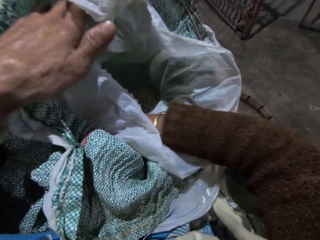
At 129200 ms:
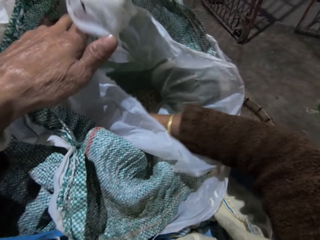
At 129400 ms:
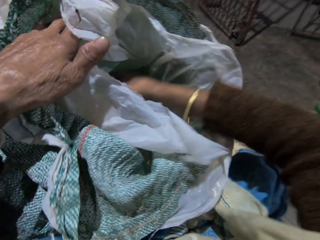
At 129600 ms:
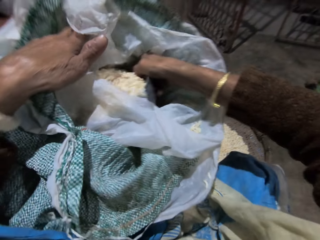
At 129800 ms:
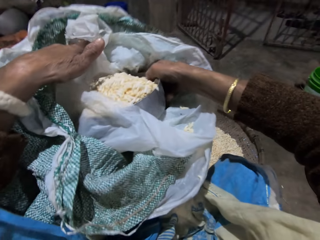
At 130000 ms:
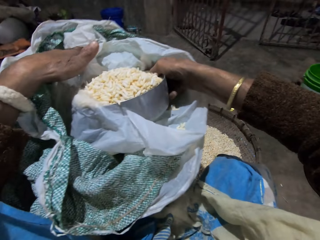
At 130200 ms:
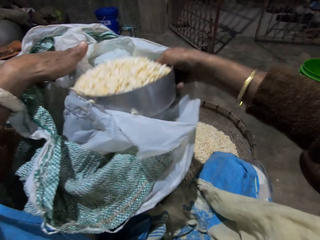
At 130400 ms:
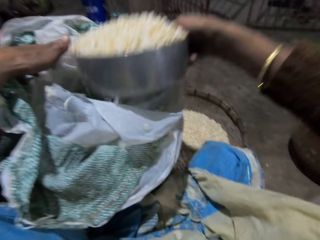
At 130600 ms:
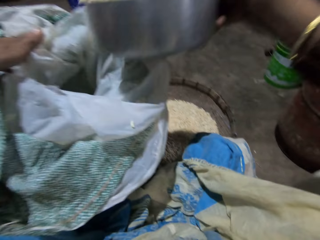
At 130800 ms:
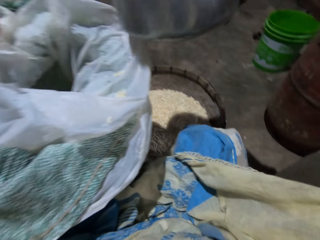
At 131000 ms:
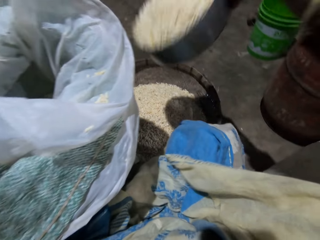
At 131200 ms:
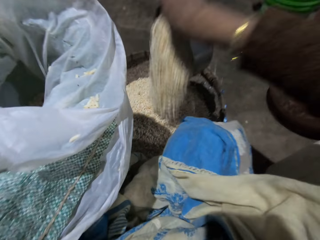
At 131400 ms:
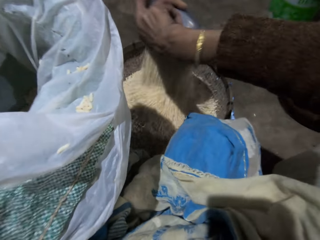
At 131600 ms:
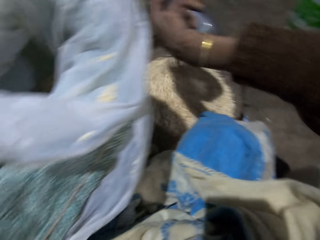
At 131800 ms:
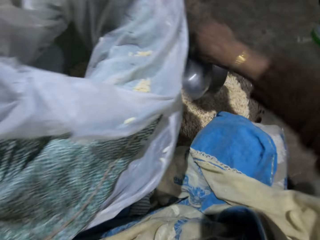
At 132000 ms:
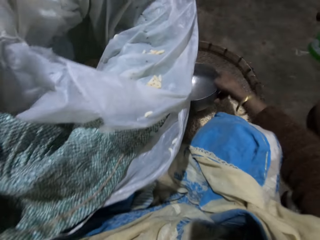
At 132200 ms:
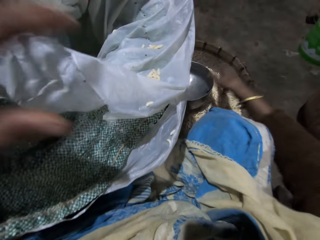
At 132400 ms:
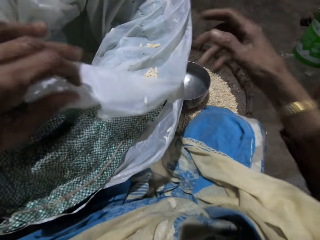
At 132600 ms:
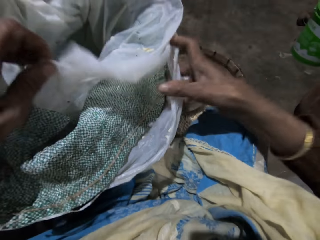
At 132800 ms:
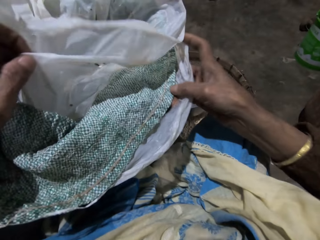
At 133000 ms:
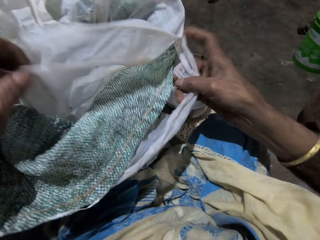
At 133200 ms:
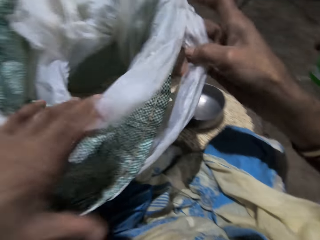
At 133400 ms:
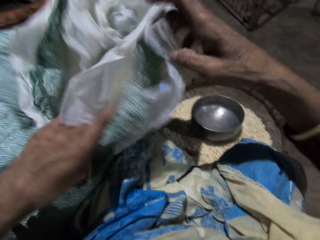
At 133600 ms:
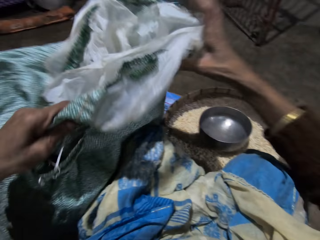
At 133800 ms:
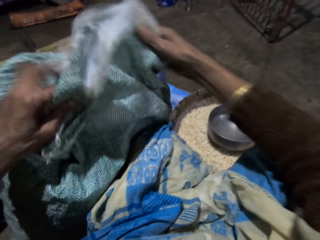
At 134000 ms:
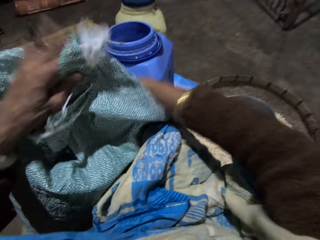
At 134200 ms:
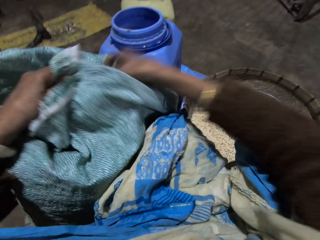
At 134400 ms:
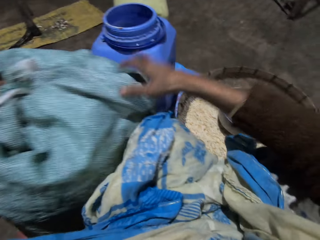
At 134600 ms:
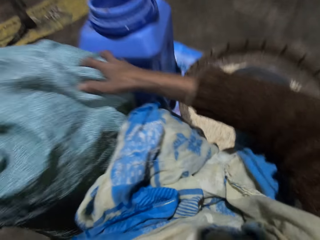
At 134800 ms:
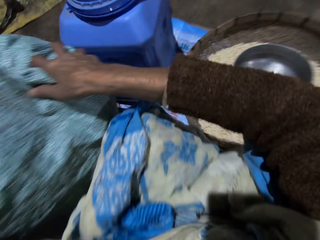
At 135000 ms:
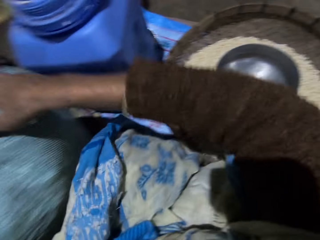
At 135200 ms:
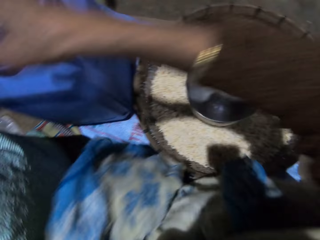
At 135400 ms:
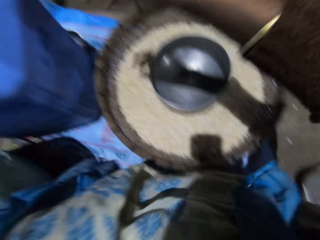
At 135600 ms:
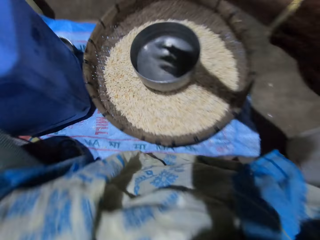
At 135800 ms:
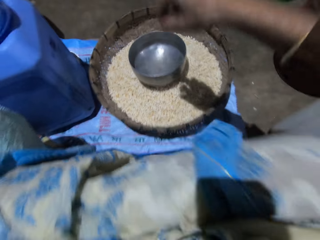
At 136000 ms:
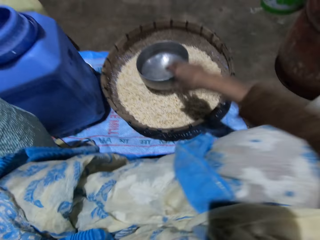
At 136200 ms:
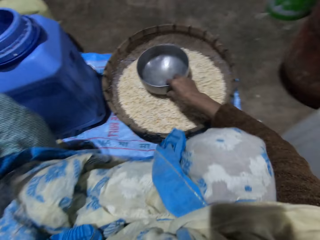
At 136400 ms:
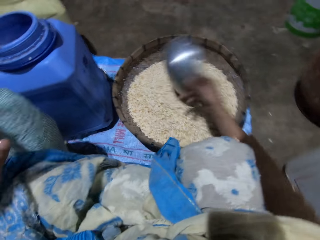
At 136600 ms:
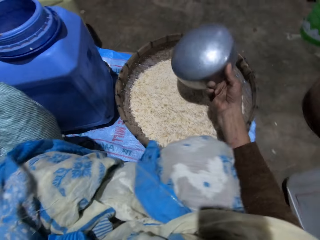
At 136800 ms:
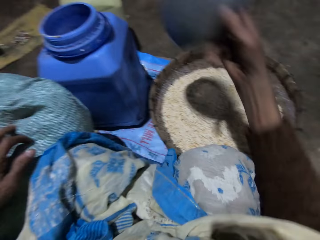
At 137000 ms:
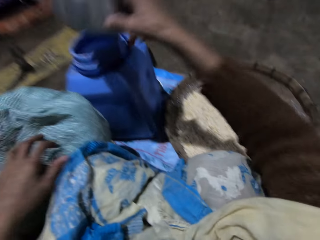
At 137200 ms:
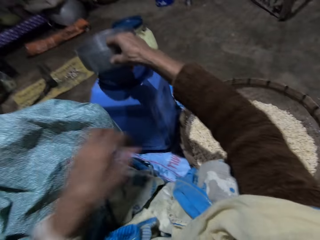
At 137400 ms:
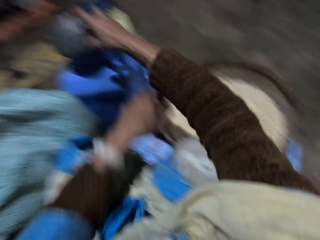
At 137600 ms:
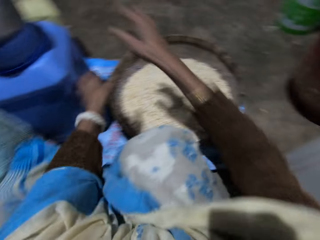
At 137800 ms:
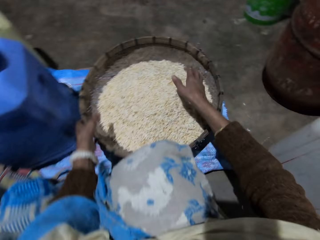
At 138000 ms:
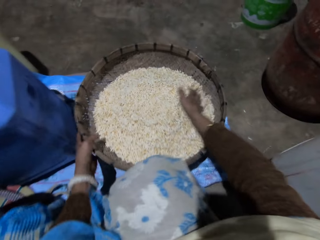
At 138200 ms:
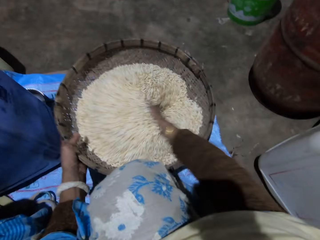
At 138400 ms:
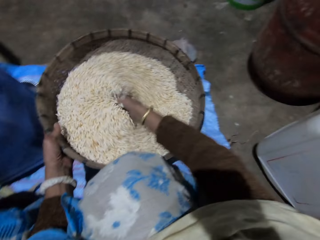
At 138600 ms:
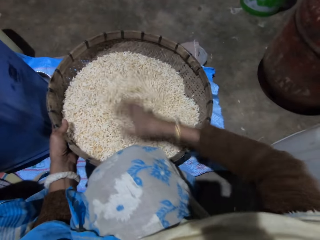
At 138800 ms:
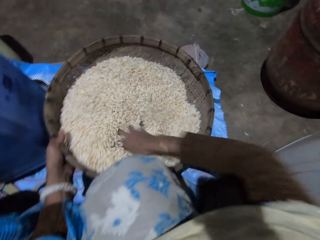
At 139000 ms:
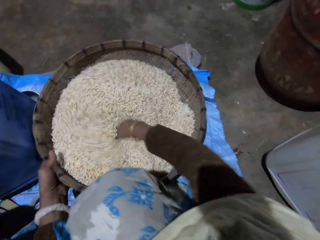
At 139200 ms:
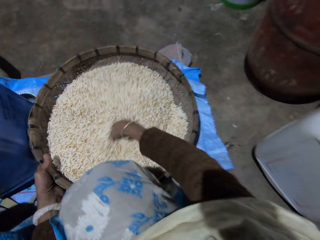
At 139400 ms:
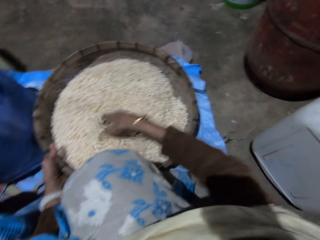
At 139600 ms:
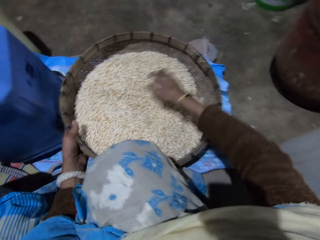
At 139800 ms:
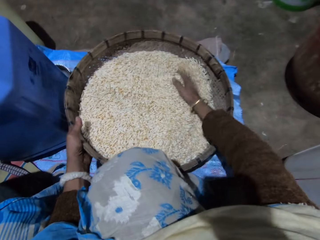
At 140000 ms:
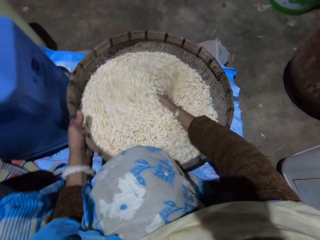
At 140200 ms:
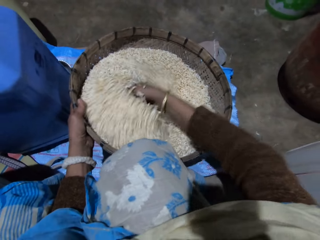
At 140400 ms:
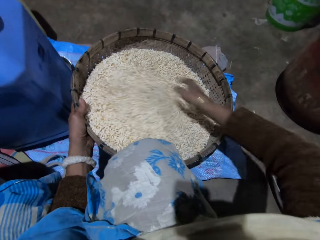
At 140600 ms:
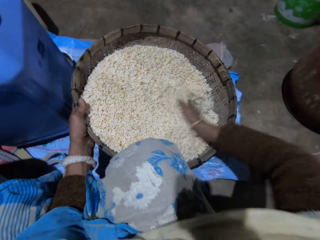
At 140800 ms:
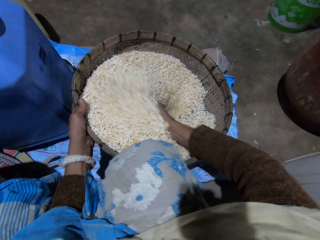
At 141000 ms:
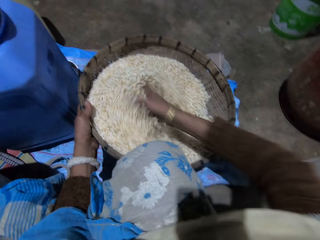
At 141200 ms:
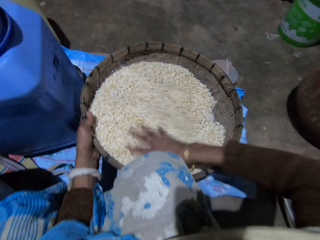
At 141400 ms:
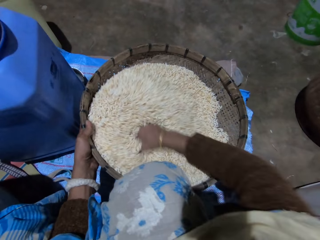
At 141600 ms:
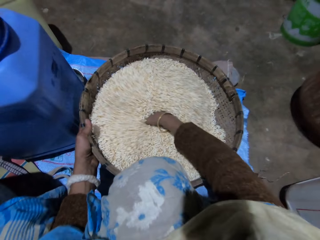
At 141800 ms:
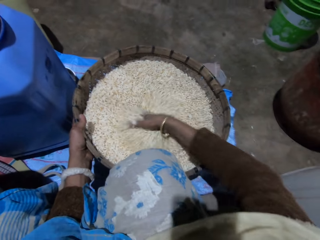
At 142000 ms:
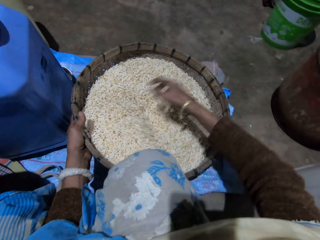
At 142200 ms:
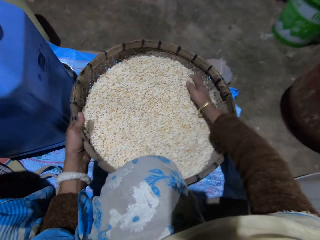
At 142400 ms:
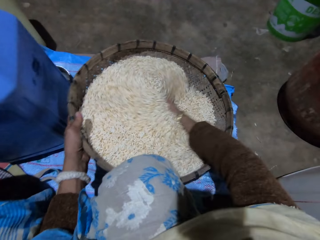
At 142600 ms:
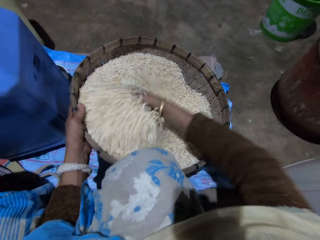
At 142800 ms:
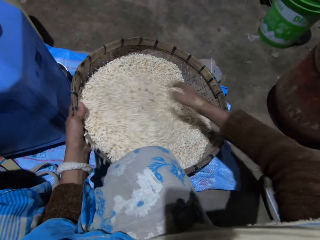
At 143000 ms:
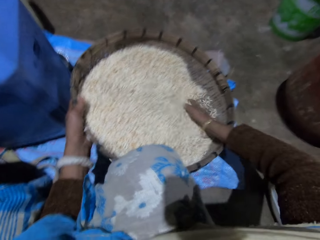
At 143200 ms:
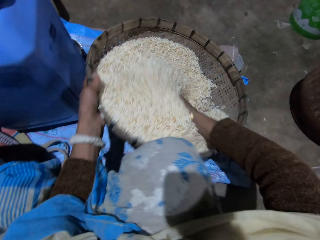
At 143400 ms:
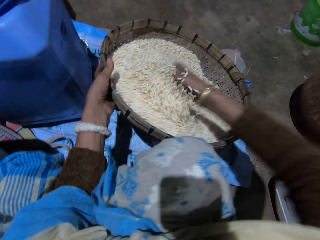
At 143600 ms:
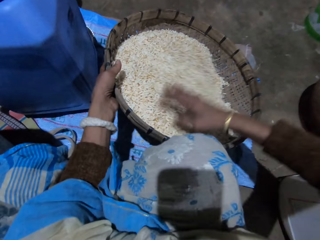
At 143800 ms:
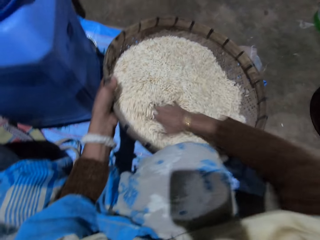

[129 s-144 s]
The camera wearer pours the grains in the stainless bowl in her right hand into the basket on the floor. She drops the stainless bowl in her right hand in the basket of grains. She closes the sack and folds the sack with both hands. She adjusts position. She carries the stainless bowl in the basket of grains with her right hand. She drops the stainless bowl in her right hand on the plastic container. She holds the basket with her left hand. She sorts grains with her right hand. She turns the grains in the basket with her right hand.

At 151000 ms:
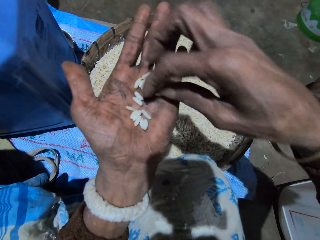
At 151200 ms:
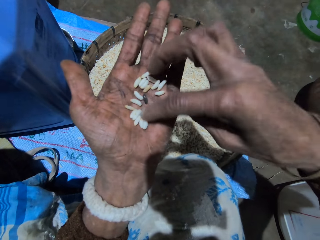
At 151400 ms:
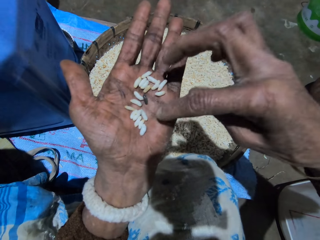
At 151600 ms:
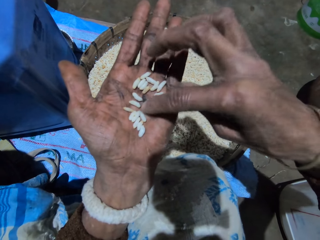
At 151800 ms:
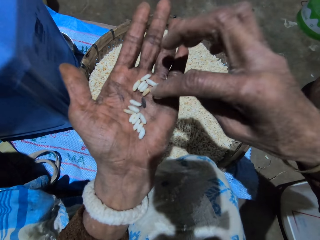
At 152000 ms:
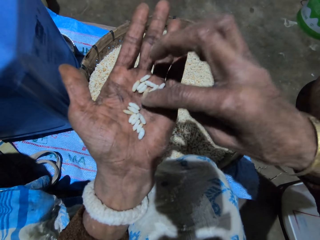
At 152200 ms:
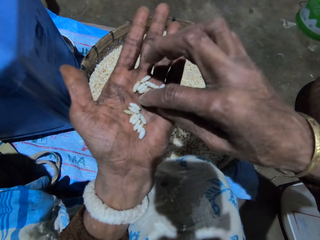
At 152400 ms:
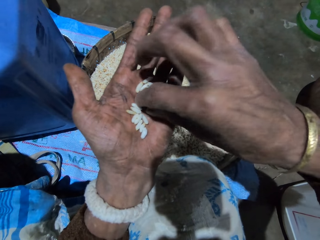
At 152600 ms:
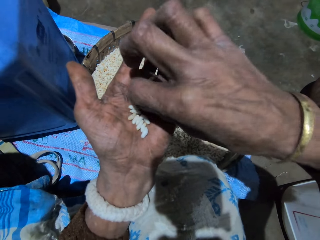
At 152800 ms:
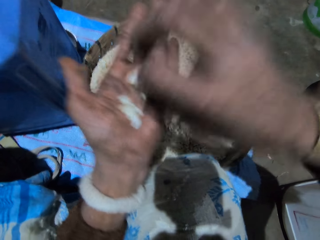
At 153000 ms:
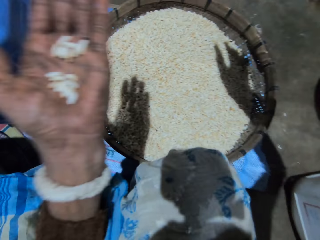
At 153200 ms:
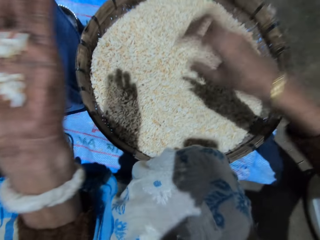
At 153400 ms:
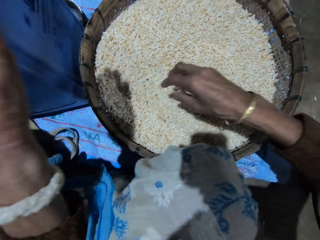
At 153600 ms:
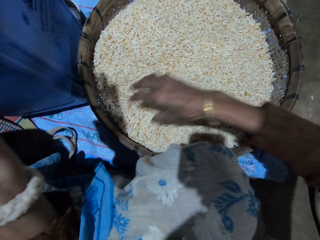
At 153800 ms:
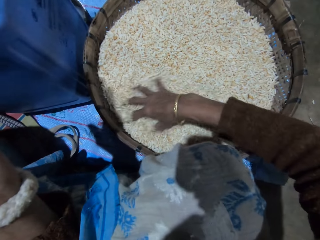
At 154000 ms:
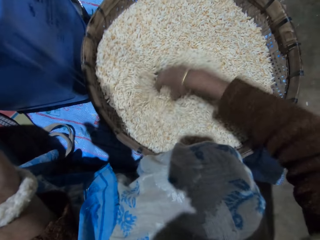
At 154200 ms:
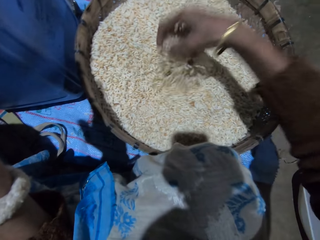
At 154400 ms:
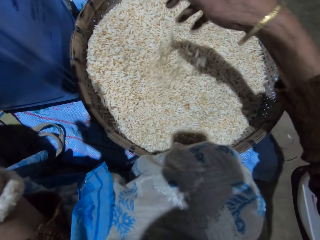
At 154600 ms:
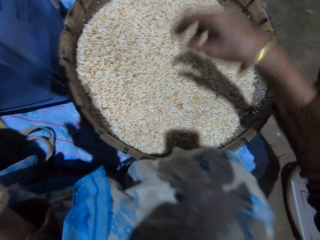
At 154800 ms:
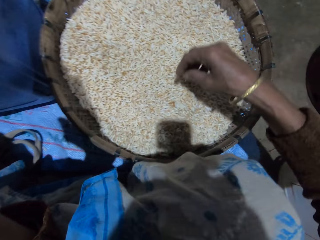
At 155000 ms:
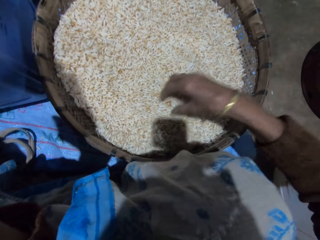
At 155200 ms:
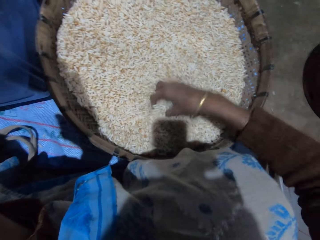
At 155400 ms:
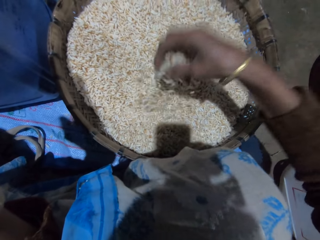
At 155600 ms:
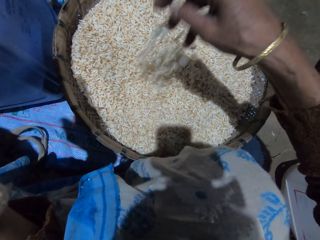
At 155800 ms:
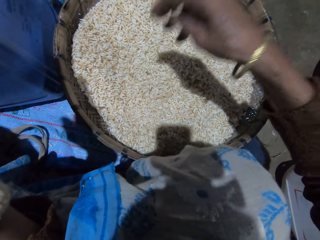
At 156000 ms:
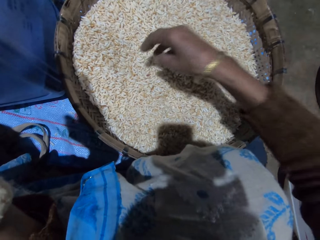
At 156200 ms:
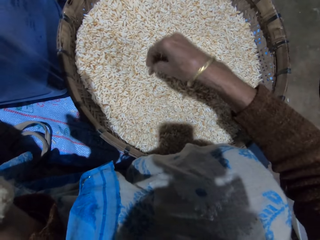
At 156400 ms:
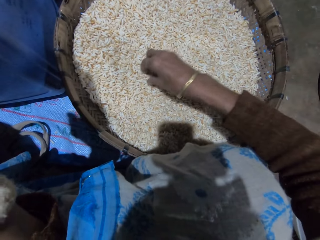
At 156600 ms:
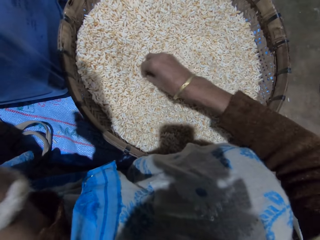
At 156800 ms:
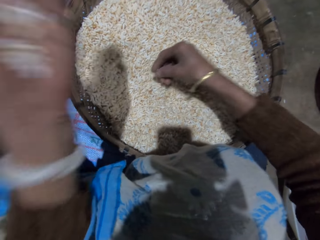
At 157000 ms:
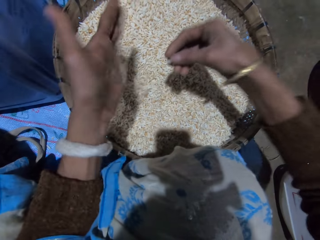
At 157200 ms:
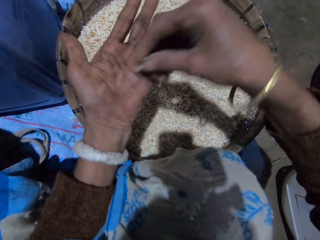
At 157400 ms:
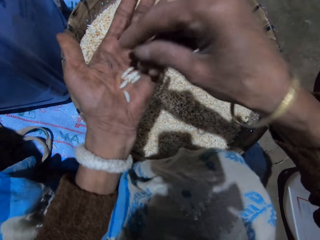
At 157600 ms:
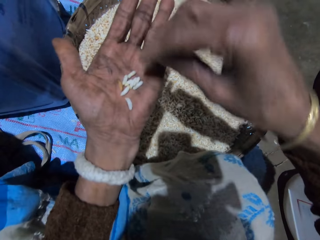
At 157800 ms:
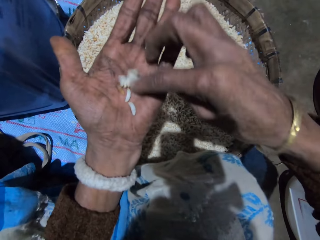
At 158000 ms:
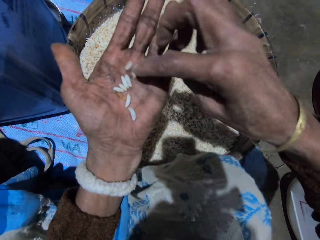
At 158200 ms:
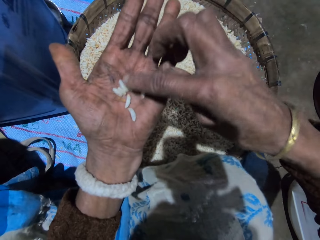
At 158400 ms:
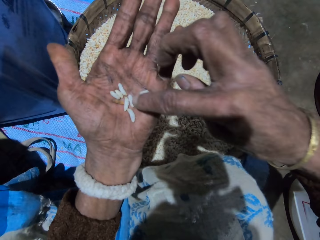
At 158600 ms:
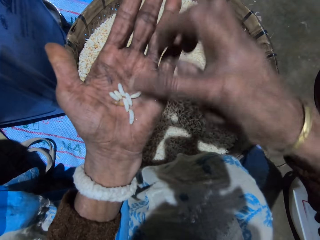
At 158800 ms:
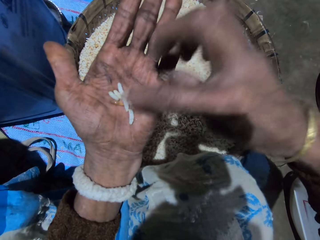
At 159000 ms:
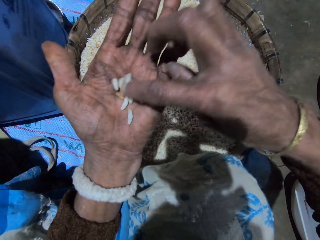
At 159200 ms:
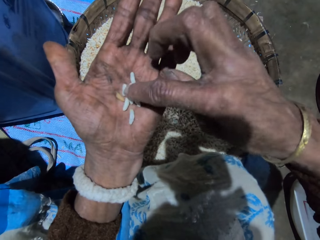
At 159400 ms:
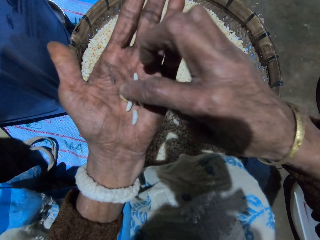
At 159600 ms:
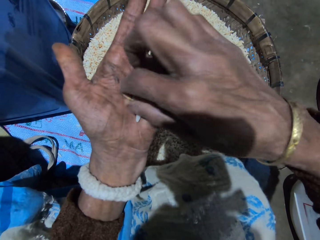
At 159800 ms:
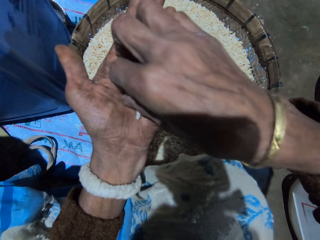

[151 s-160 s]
The camera wearer picks up an unwanted grain. She throws the dirt in her right hand. She sorts out grains with her right hand. She turns the grains in the basket with her right hand. She picks grains from the basket with her right hand. She pours grains in the basket. She drops the grains in her right hand on her left hand. She sorts out the grains with her right hand. She picks up an unwanted grain.
